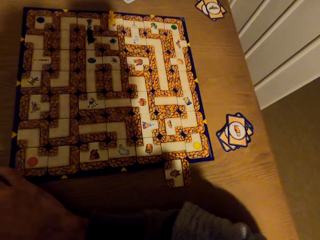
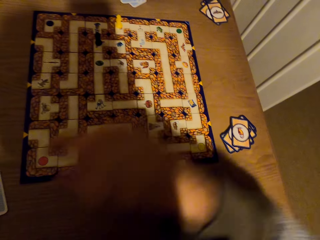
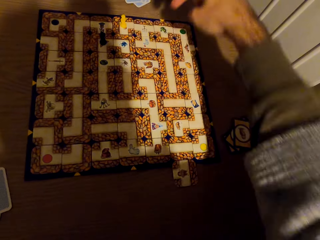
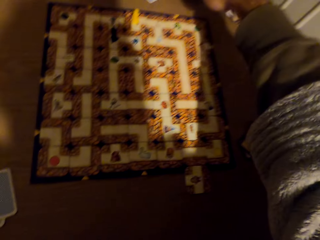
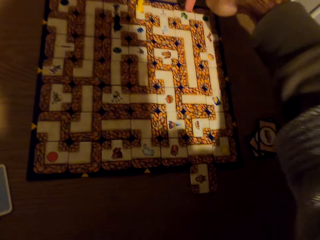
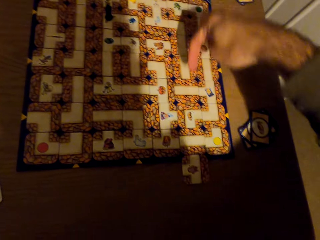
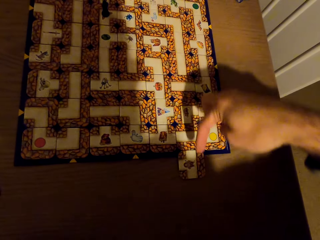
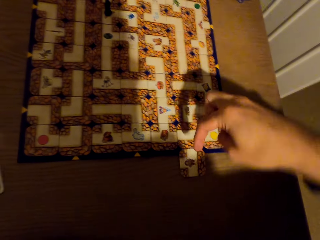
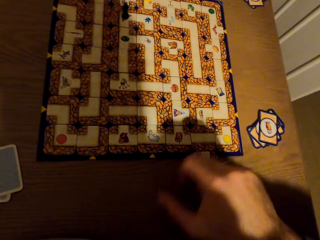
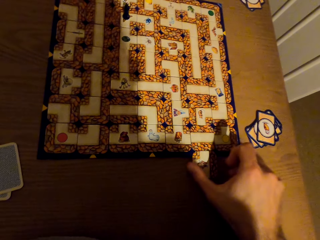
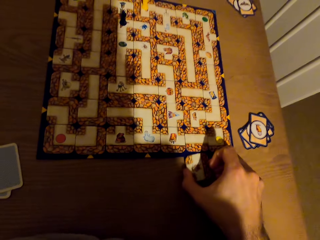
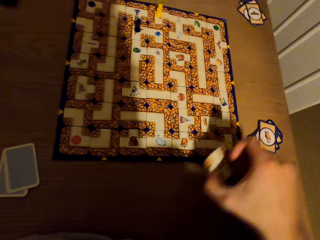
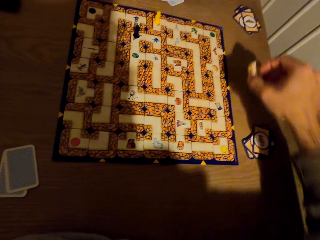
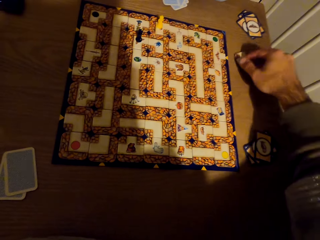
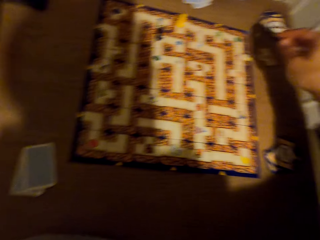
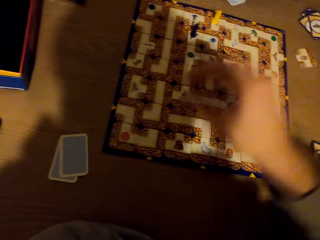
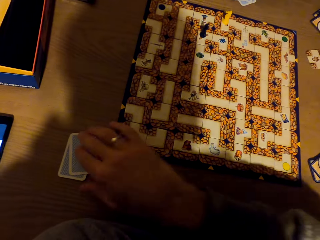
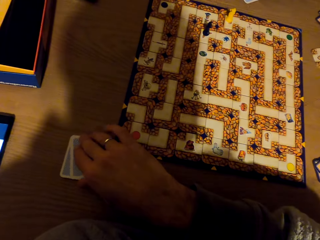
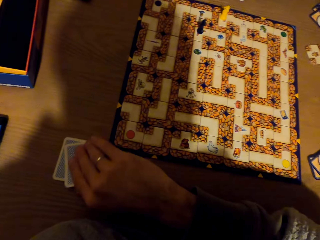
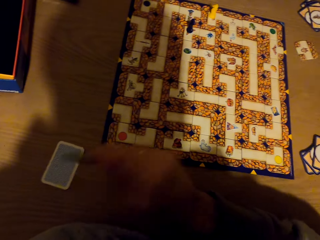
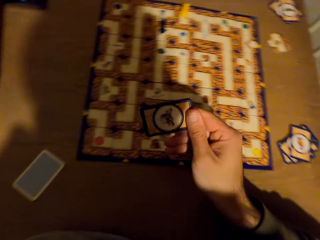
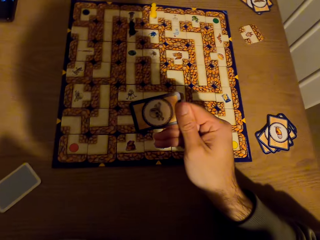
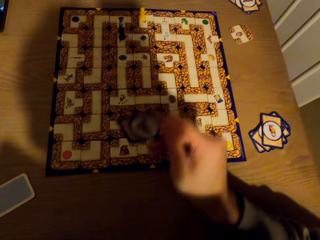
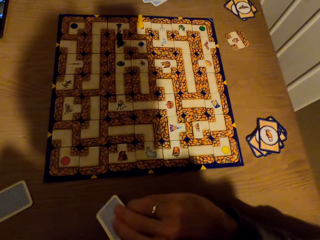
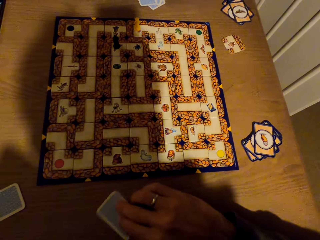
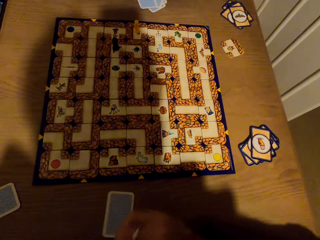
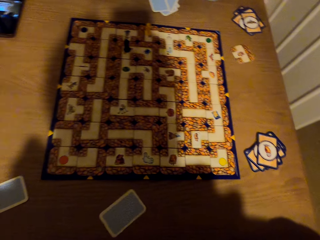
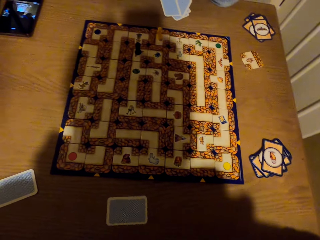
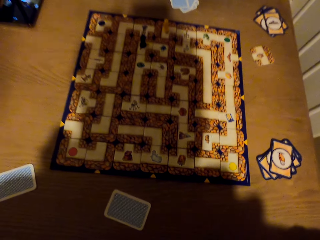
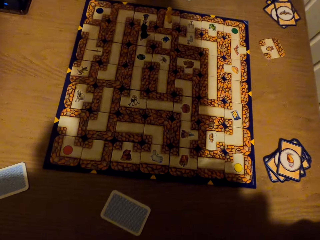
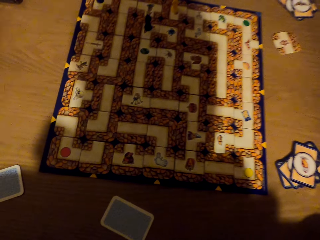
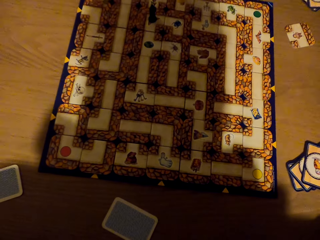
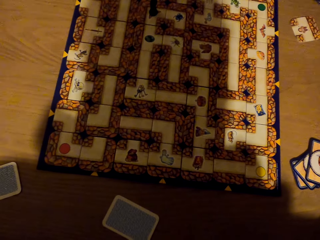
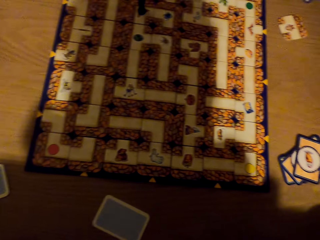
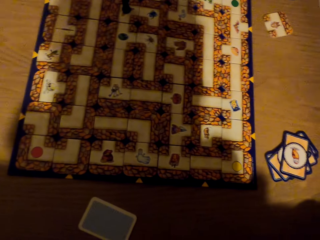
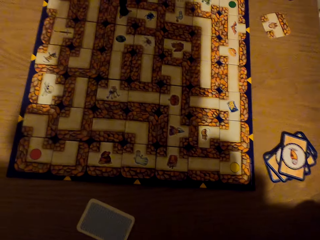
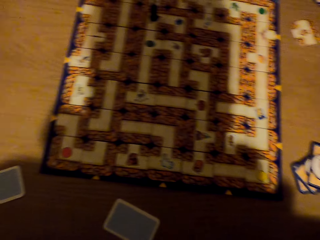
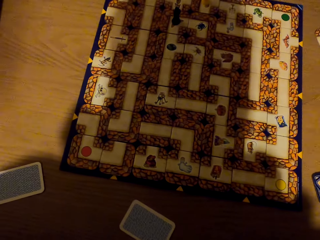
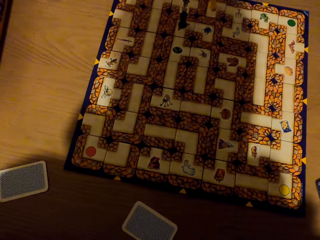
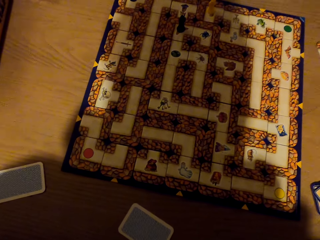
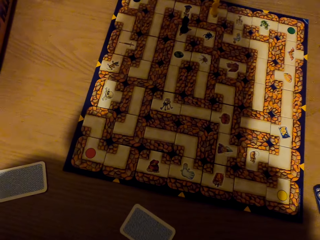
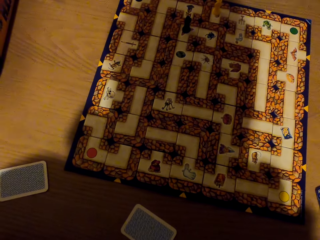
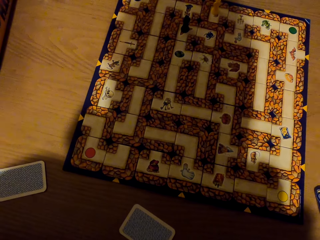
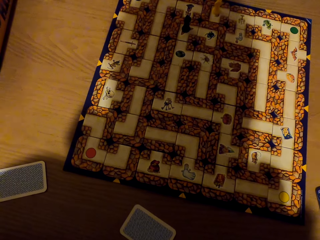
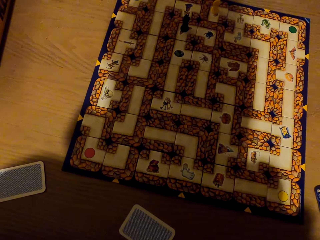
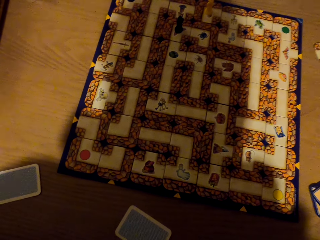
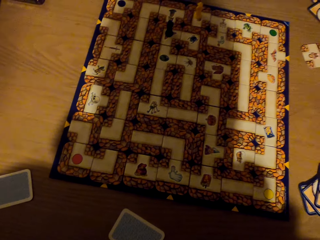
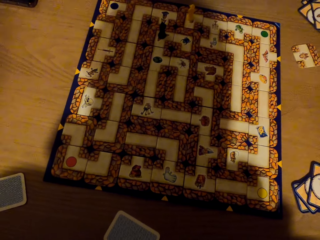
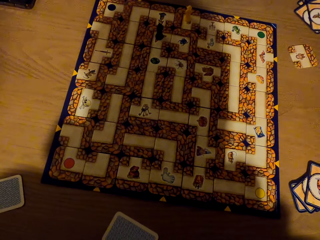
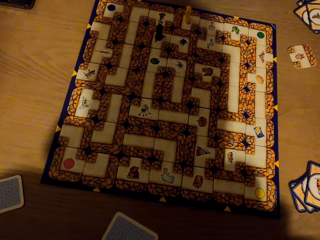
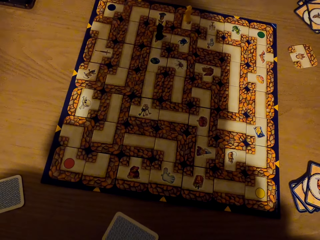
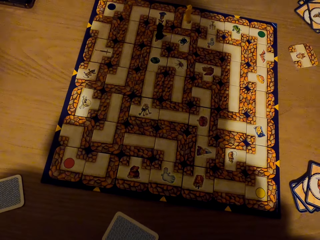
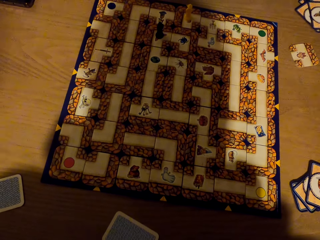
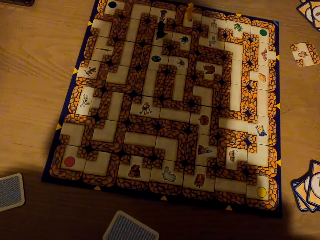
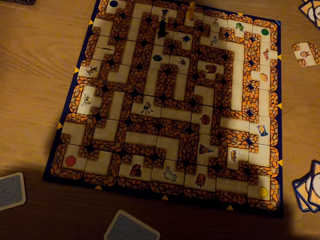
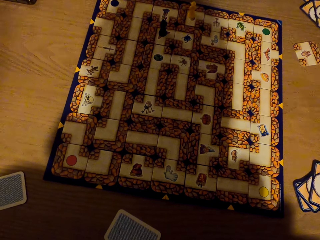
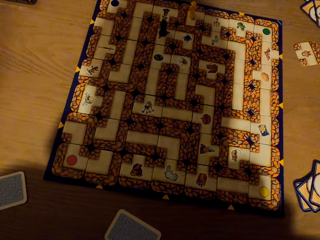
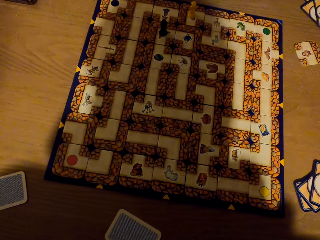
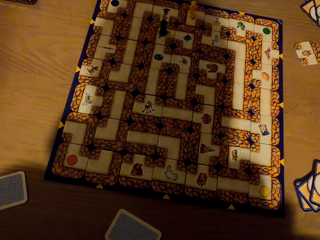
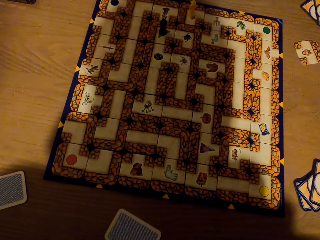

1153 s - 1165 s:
The camera wearer points on the labyrinth with the right hand finger. They pick a card from the table with the right hand, drop the card on the table with the right hand, pick the card from the table with the right hand and stare at the card. They drop the card on the table with the right hand and stare at the labyrinth board game.

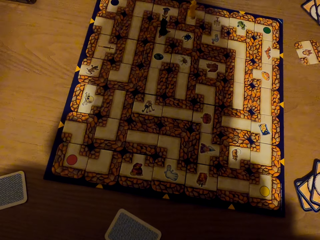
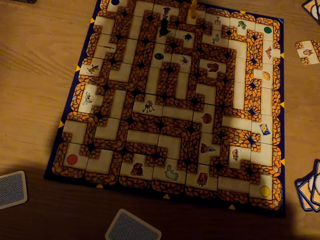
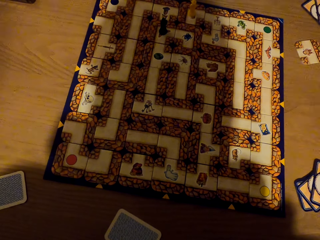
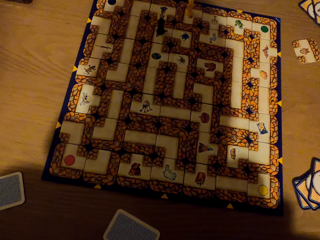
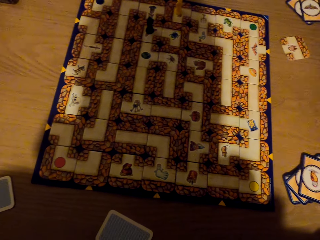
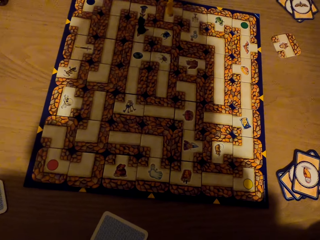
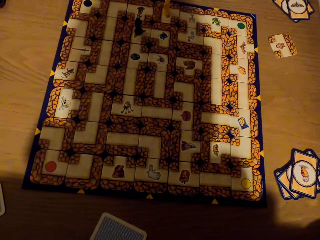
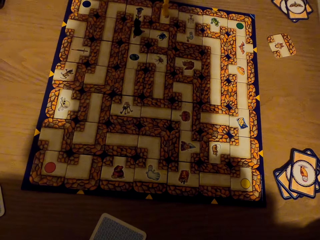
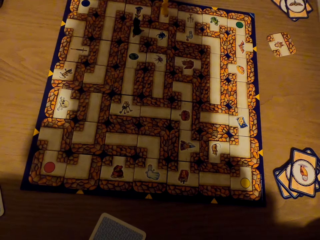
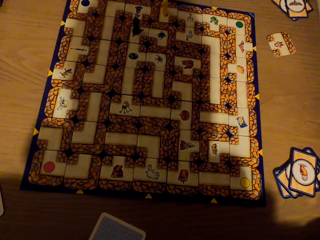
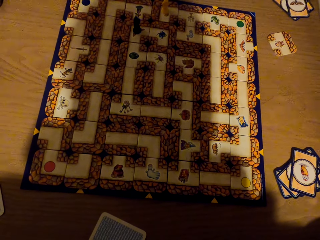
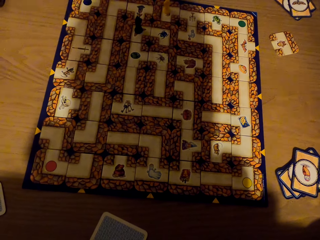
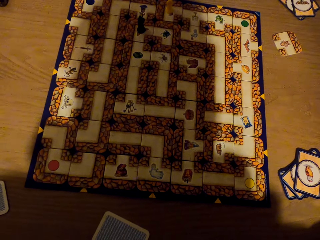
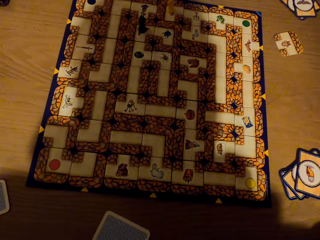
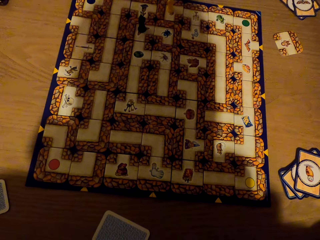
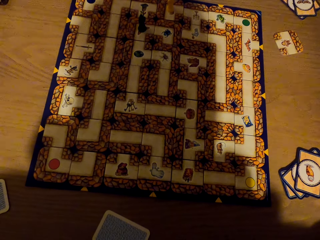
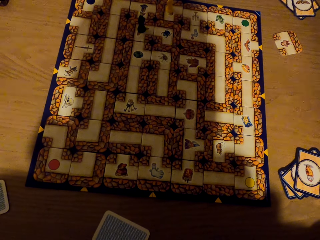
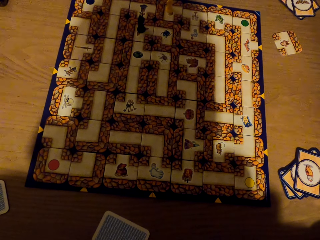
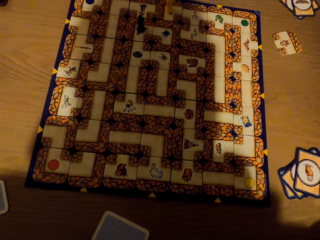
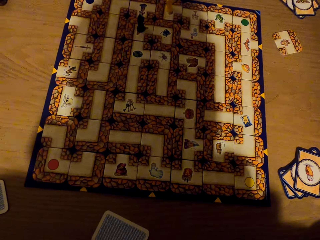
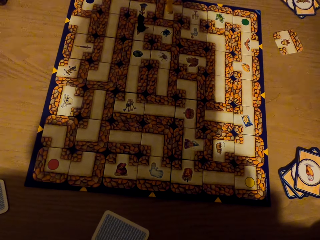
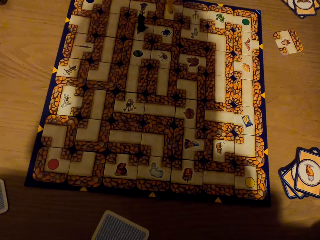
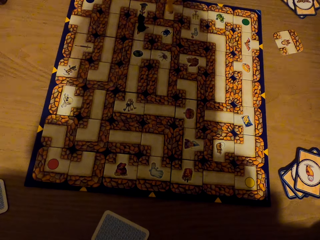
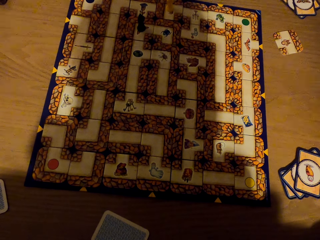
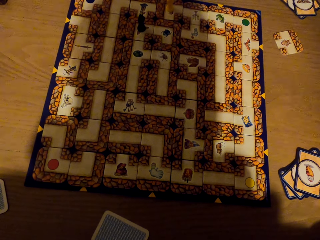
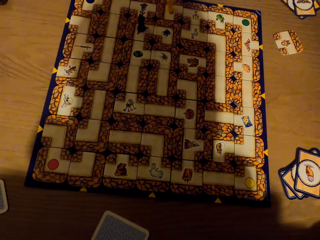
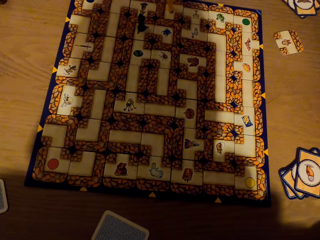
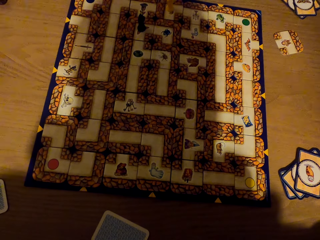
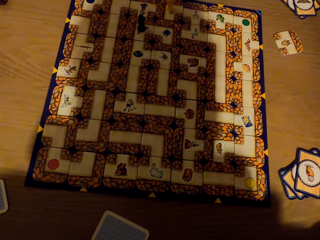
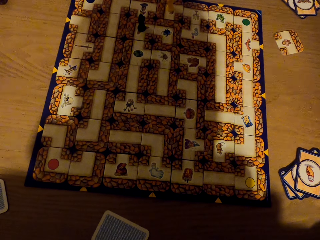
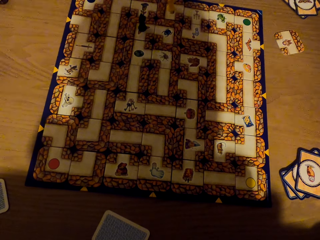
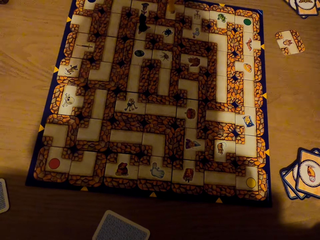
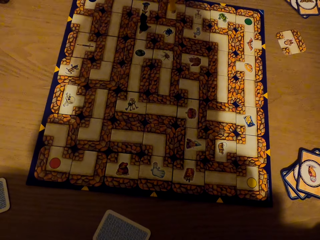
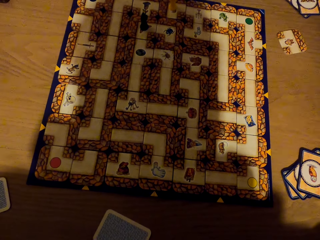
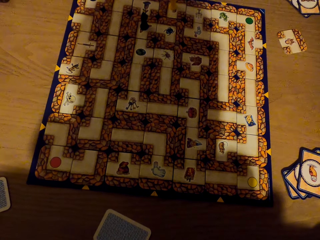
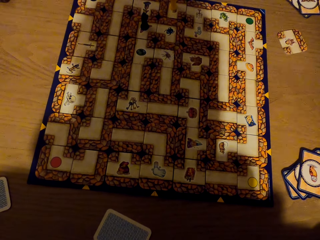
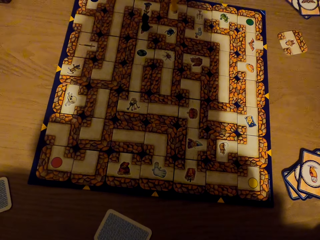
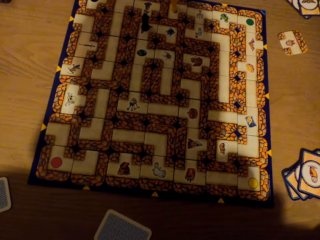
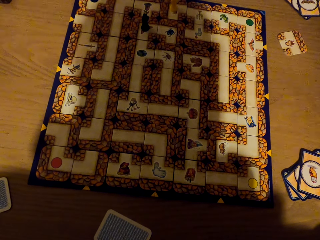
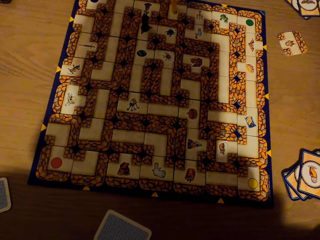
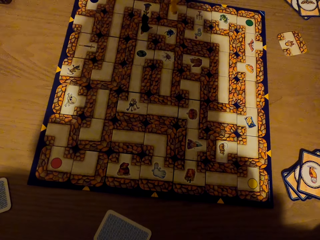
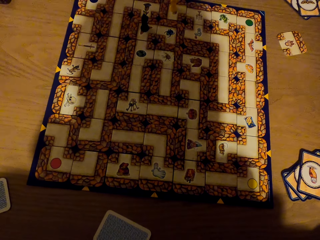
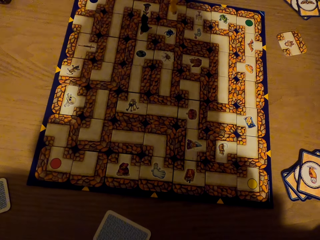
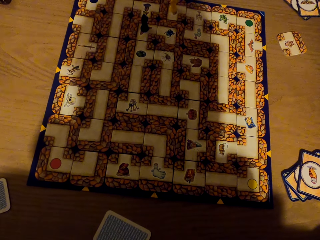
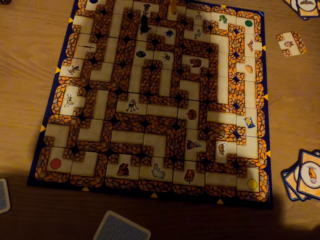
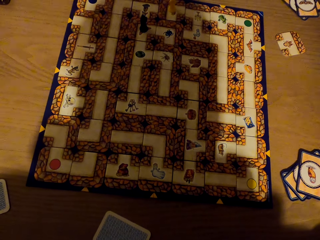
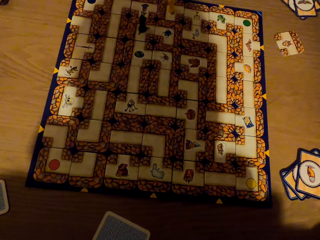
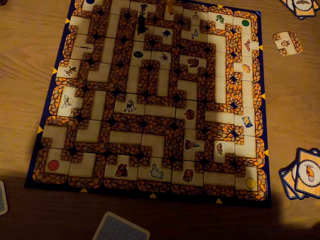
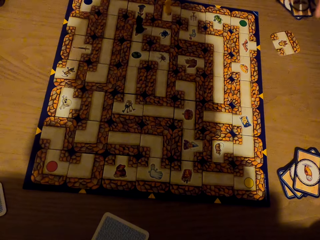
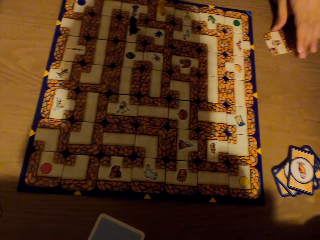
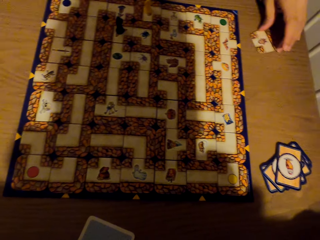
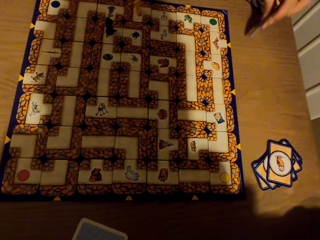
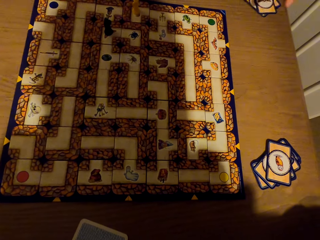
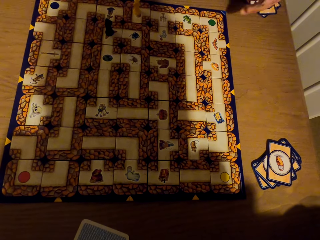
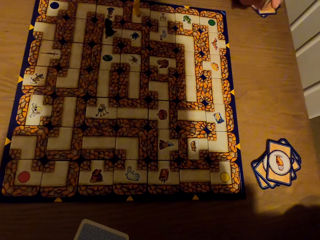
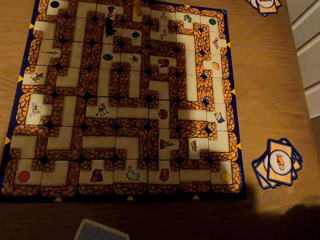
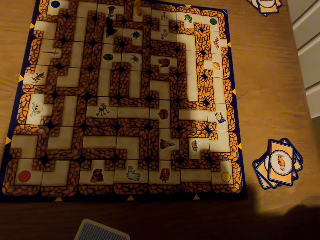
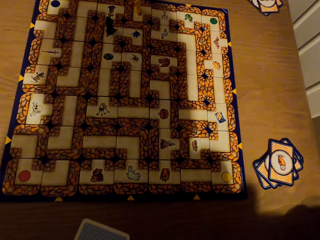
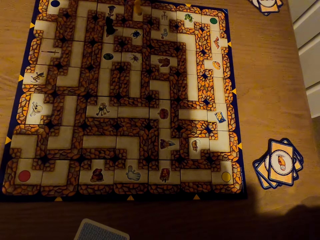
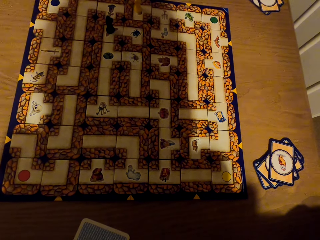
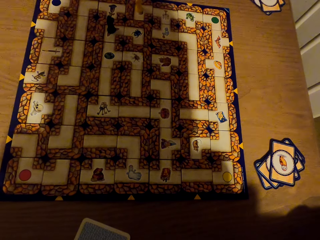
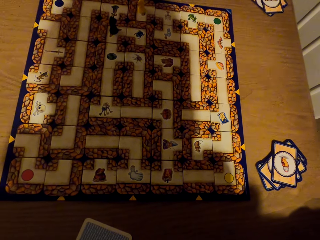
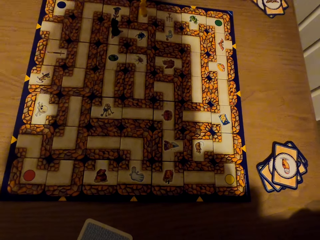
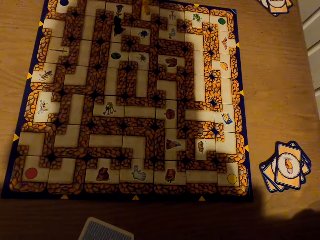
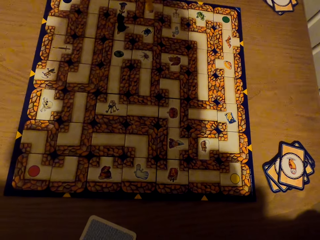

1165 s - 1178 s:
The lady picks the card from the labyrinth board with the left hand and stares at the labyrinth board game.
